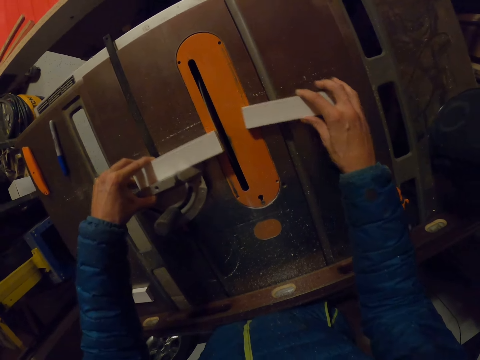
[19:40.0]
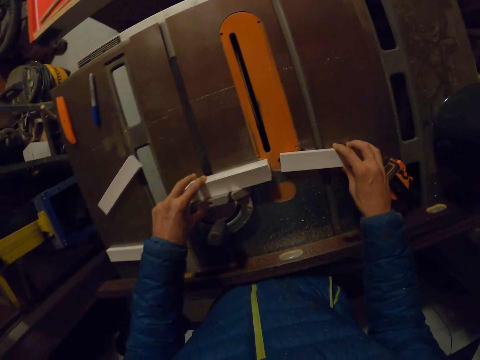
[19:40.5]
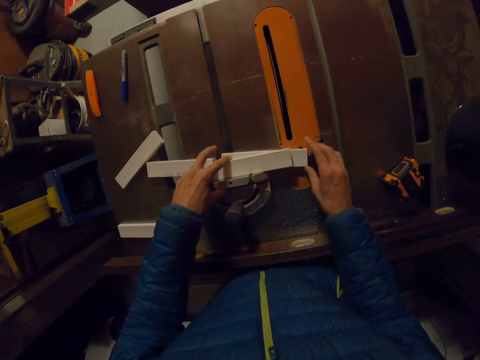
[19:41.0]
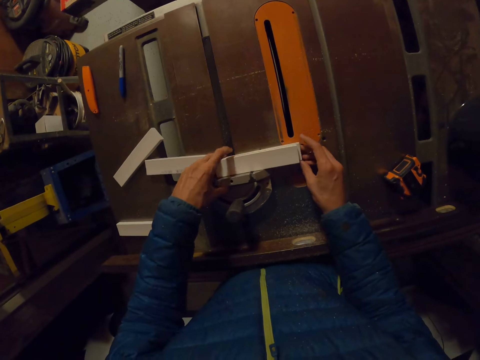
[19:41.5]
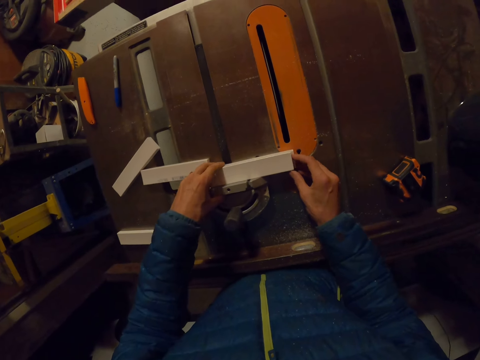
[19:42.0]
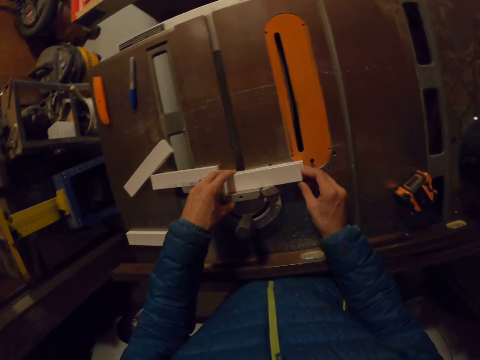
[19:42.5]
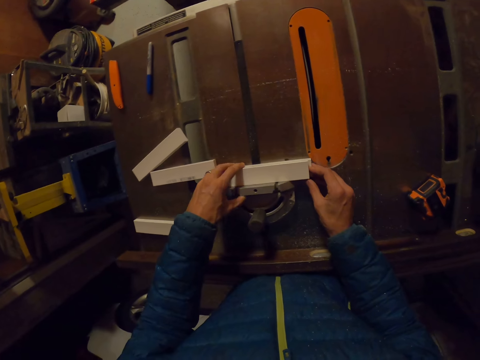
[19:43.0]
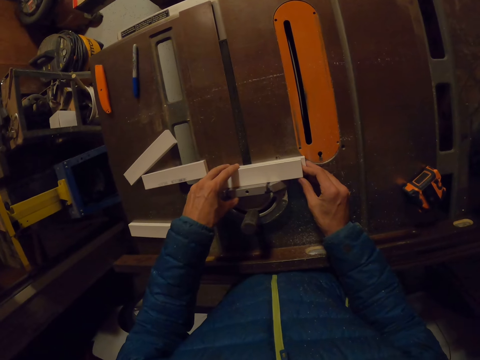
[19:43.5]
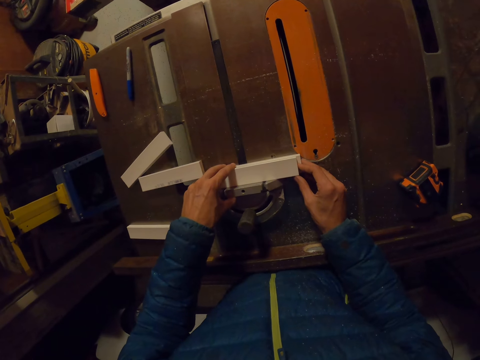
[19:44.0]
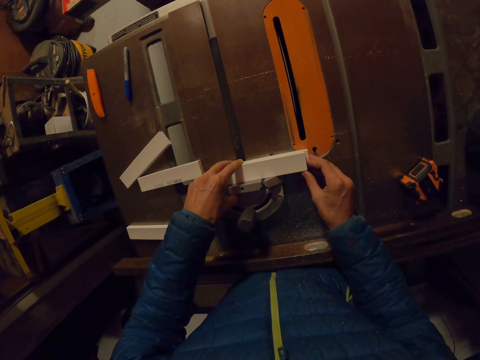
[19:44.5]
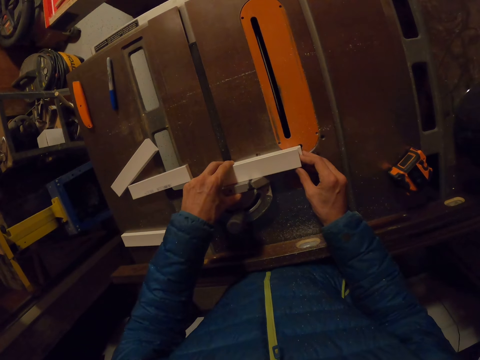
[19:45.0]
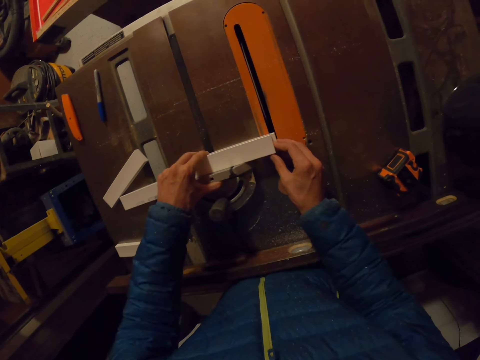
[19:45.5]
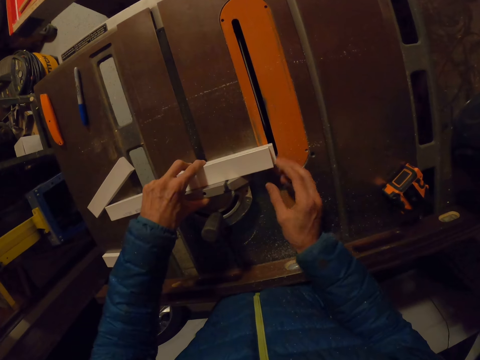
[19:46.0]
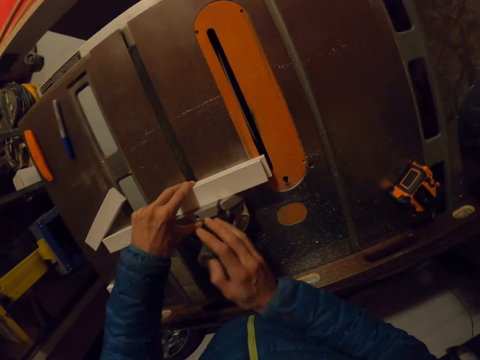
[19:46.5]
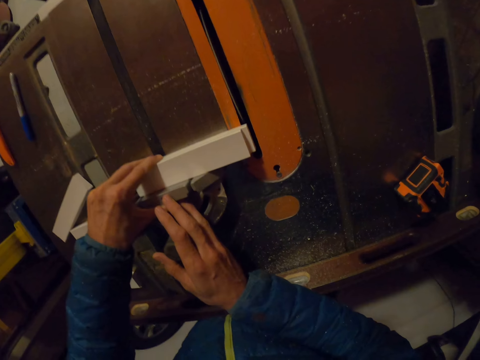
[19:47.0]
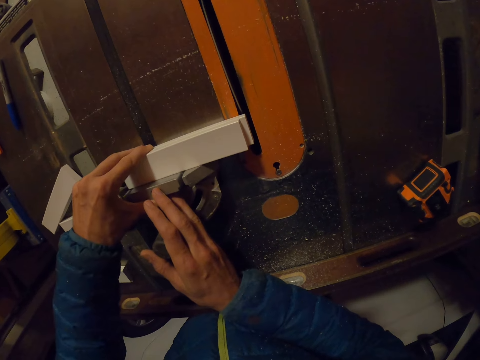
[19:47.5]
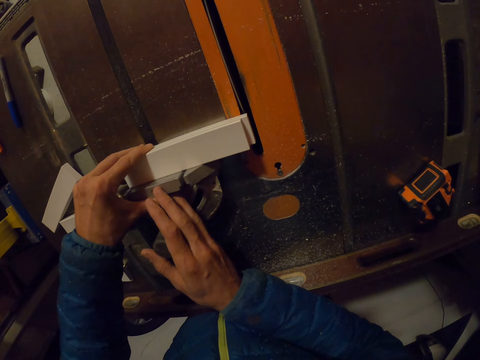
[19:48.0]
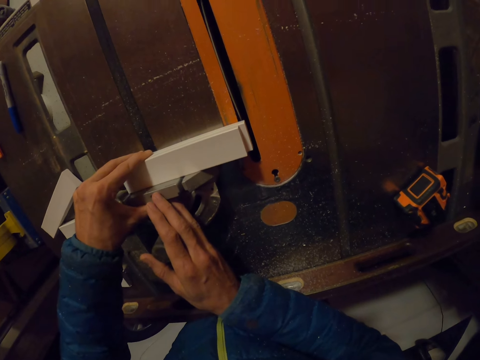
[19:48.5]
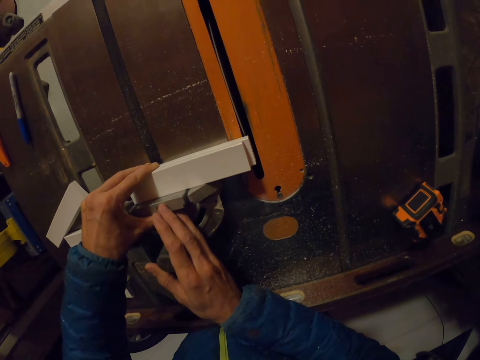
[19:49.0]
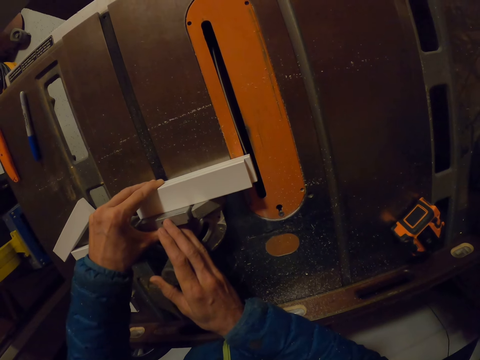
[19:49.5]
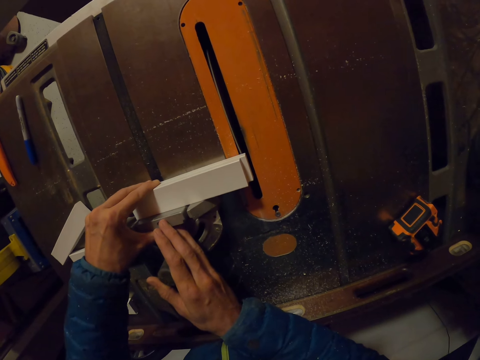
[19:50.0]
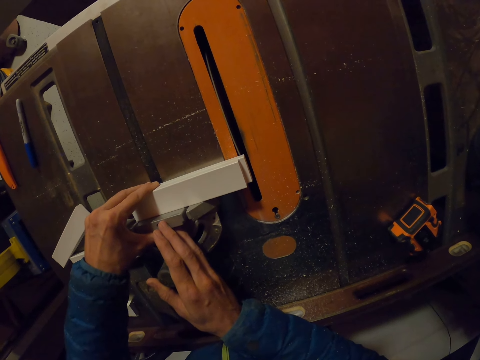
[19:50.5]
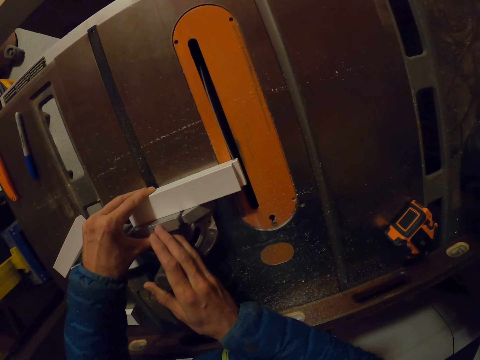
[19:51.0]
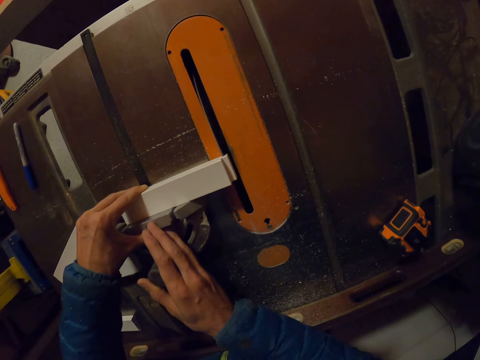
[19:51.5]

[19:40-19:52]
The camera wearer slides part of the sawn wood with the right hand under the pieces of wood on the miter gauge in the left hand. They stack the cut wood on top of each other. They glide the piece of wood on the miter gauge through the table saw with both hands.

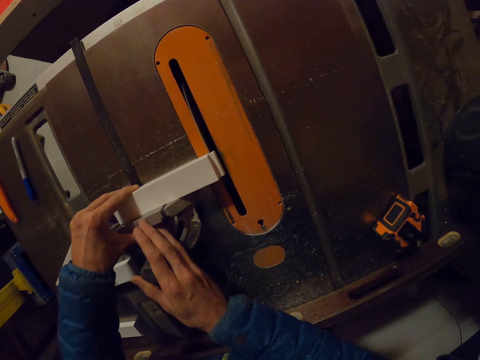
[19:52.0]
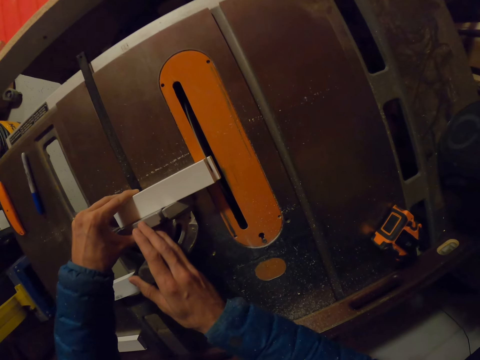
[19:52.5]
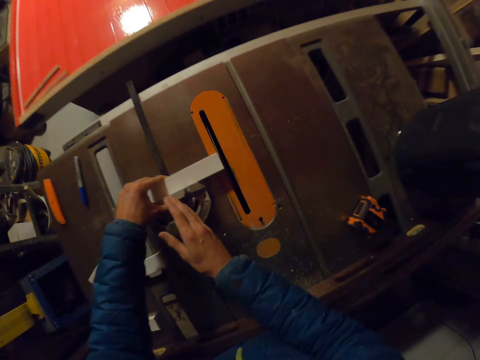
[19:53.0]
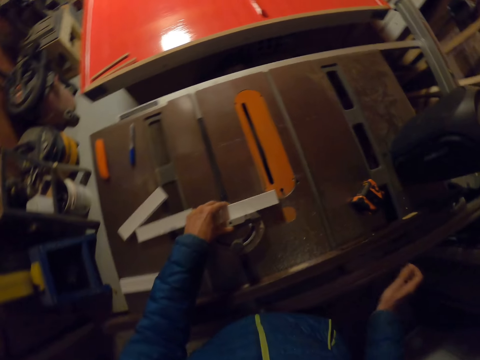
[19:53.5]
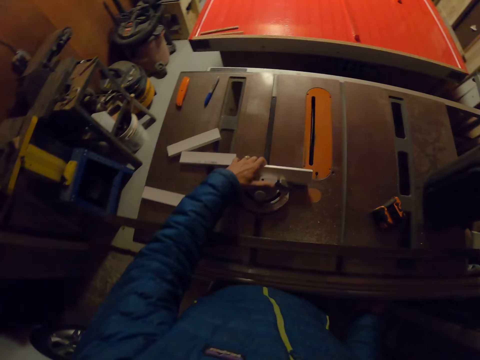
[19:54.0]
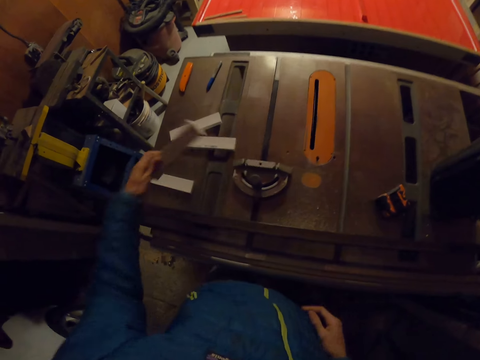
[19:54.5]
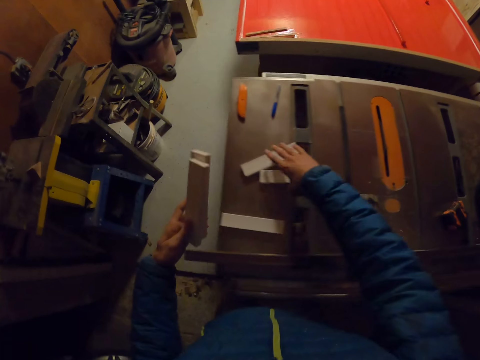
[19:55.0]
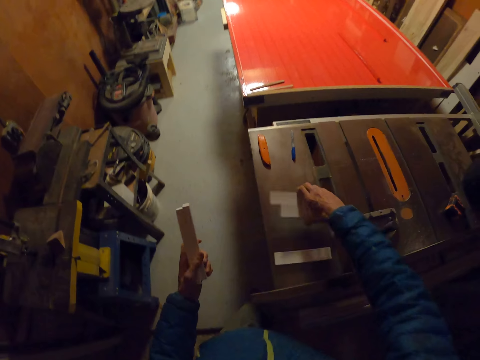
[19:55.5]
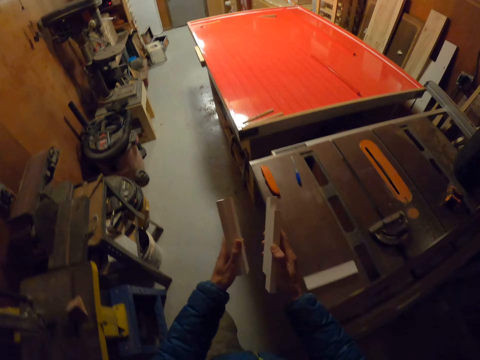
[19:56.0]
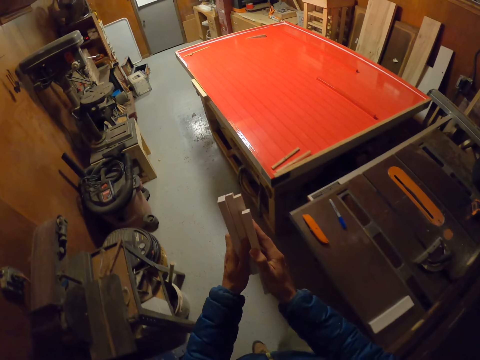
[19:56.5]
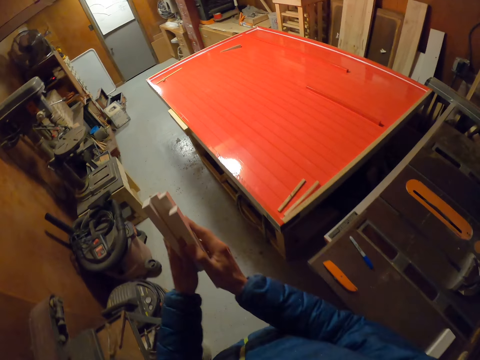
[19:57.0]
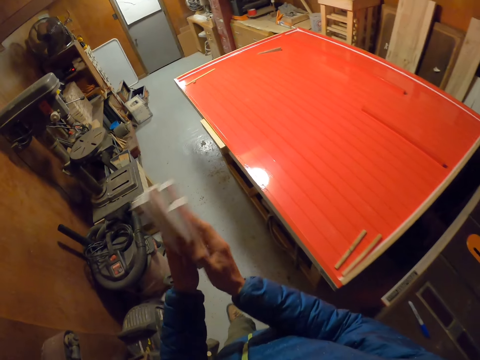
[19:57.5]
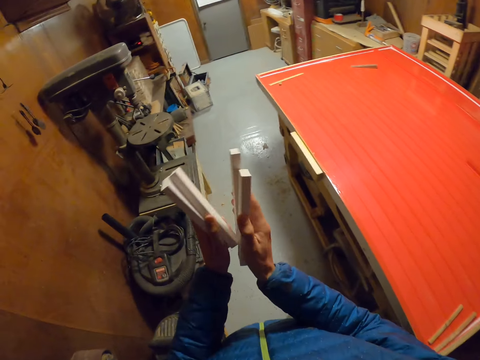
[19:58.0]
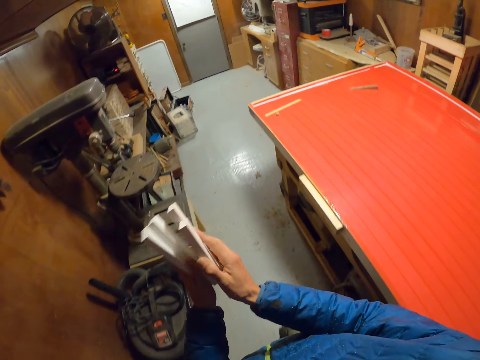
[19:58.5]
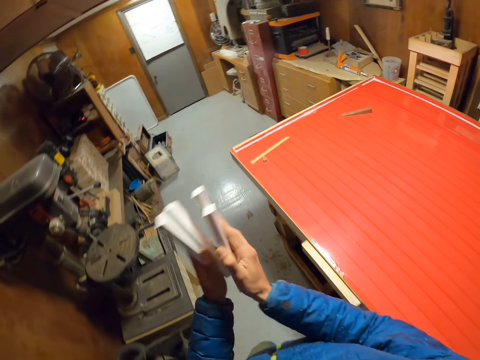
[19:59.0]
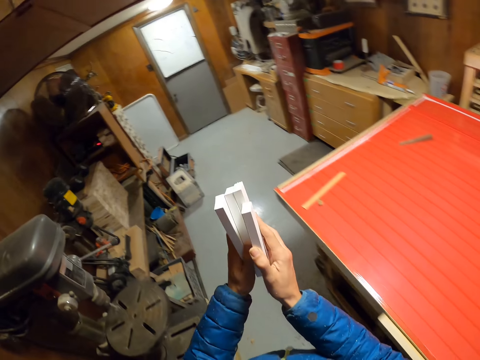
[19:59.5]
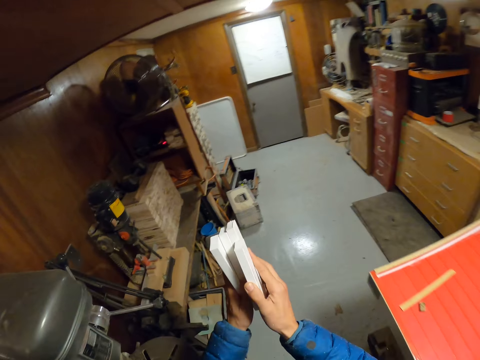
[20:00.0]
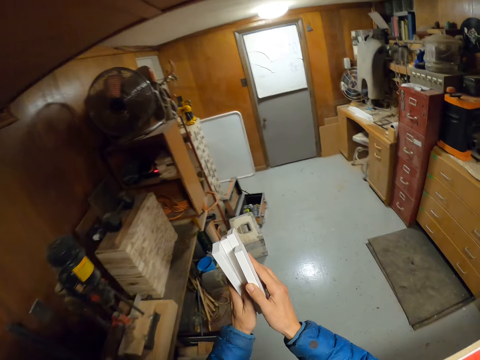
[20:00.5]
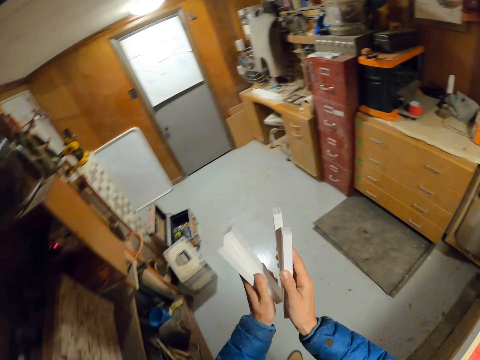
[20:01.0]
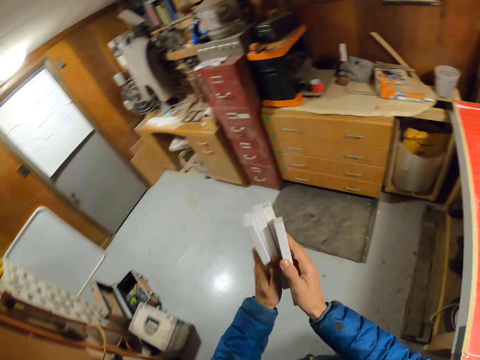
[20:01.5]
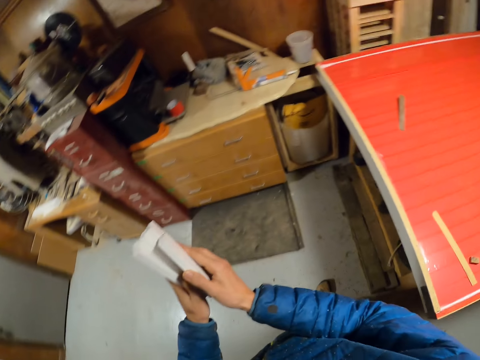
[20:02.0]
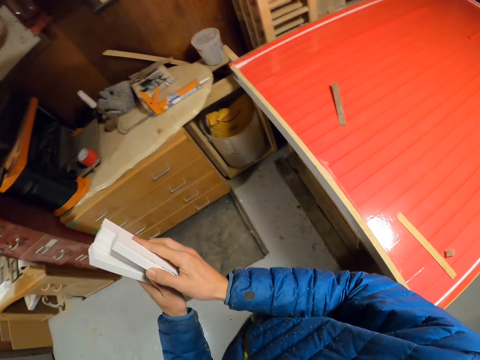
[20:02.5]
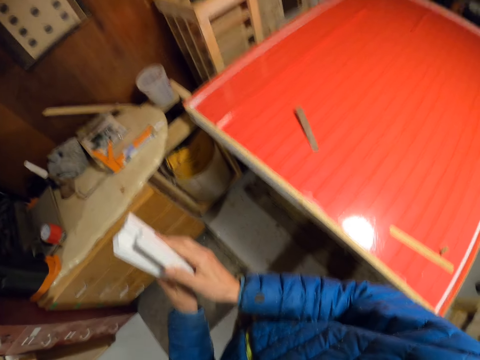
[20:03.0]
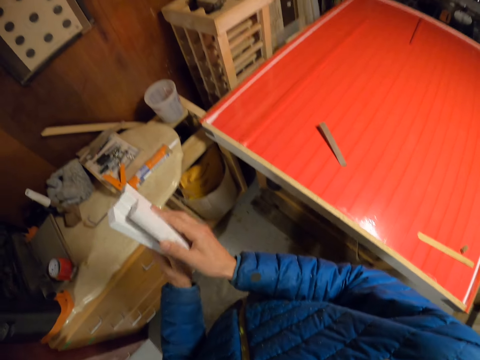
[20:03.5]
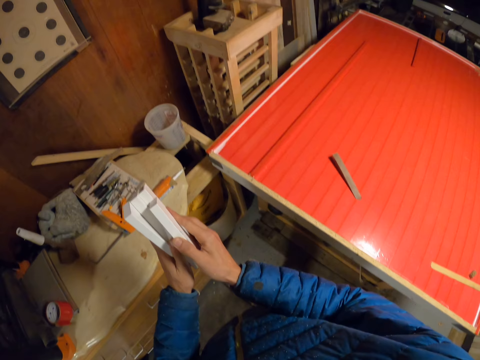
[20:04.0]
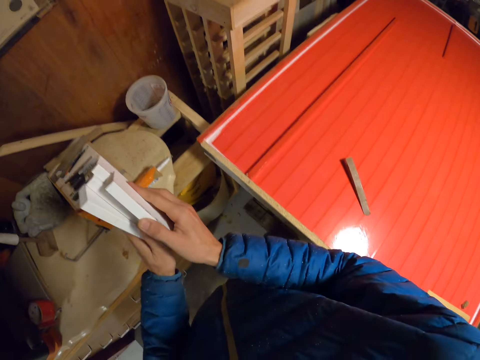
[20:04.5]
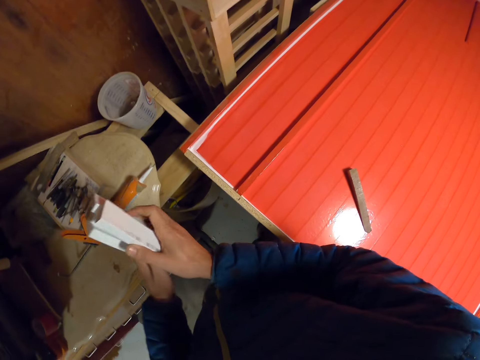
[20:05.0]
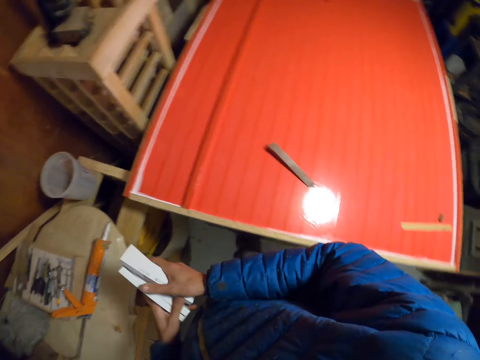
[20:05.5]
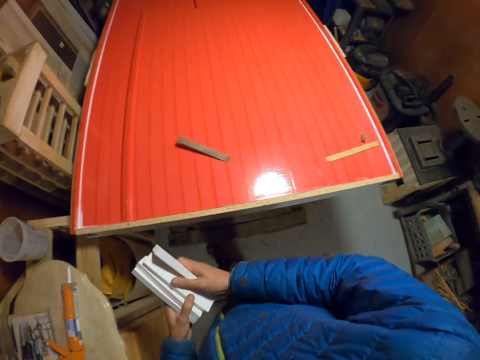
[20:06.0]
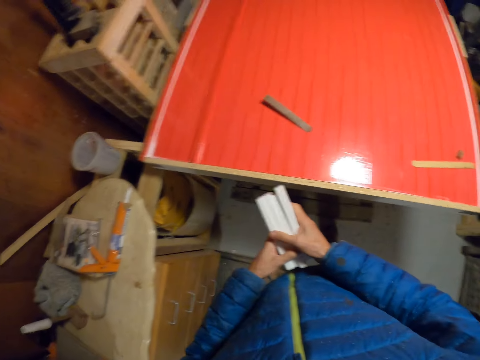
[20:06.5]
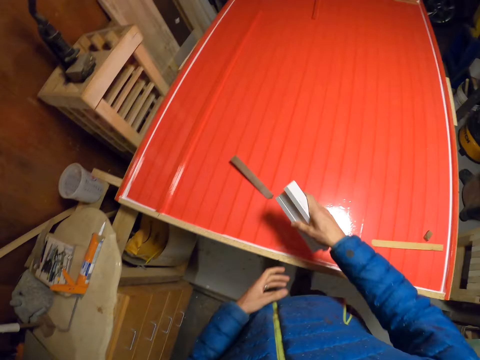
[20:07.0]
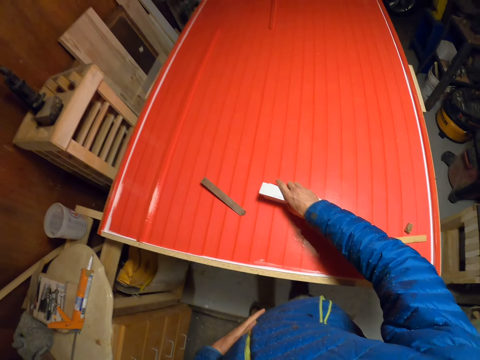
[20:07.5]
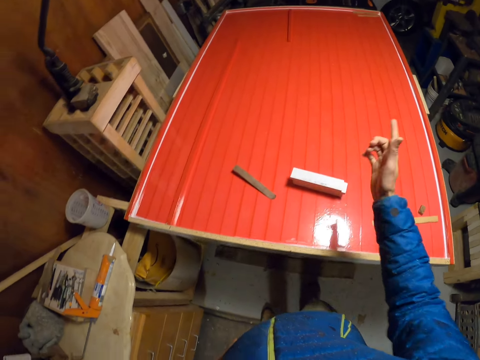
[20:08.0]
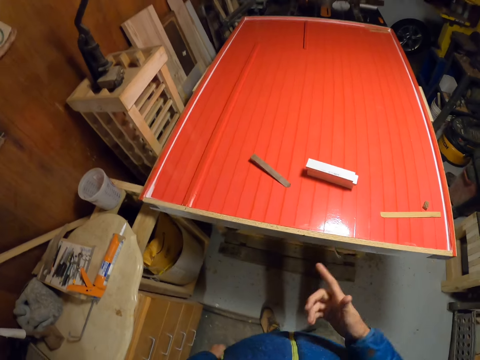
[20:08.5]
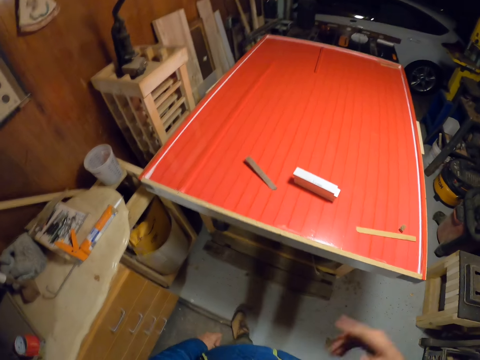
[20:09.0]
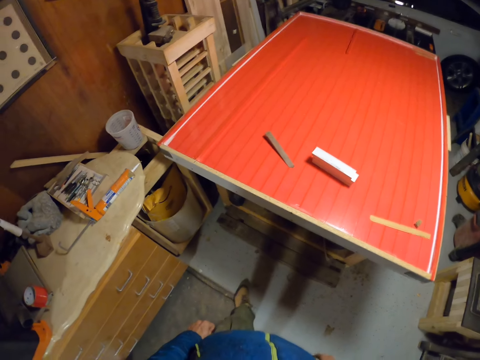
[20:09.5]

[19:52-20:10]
The camera wearer glides the piece of wood on the miter gauge through the table saw with both hands. They pick the piece of wood from the table saw with the left hand. They turn the saw off. They pick the piece of wood from the table saw with the right hand. They clap the wood in both hands together. They walk to the other side of the table. They pass the piece of wood in the left hand to the right hand. They drop the pile of pieces of wood on the board.
